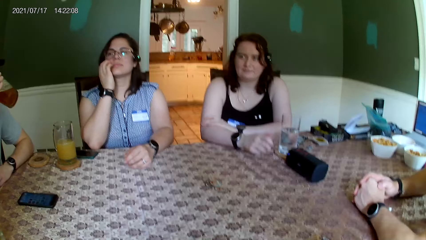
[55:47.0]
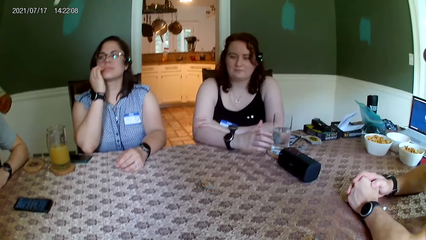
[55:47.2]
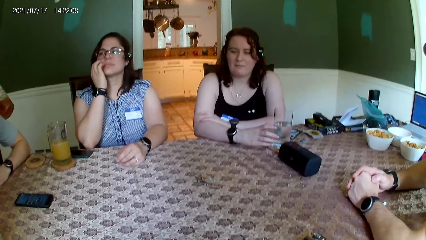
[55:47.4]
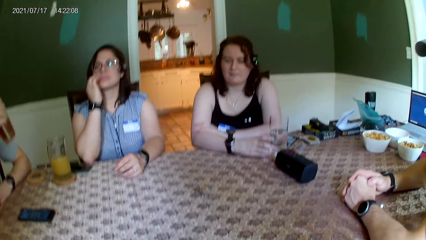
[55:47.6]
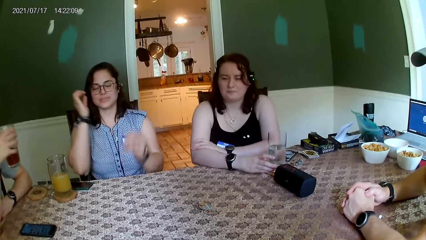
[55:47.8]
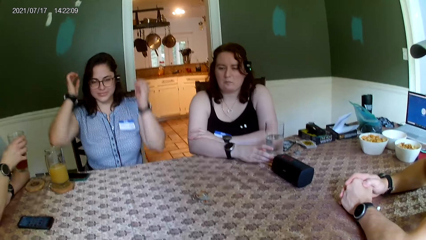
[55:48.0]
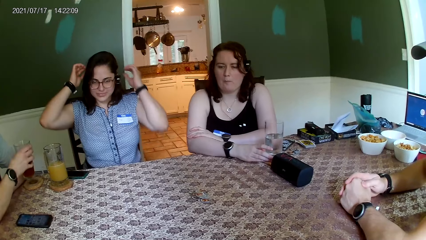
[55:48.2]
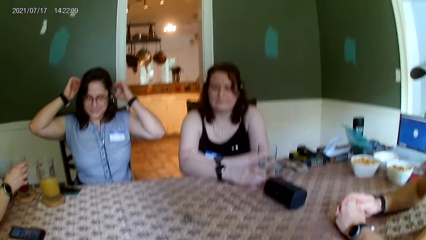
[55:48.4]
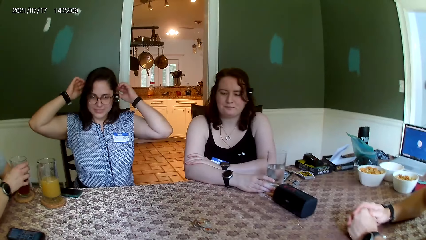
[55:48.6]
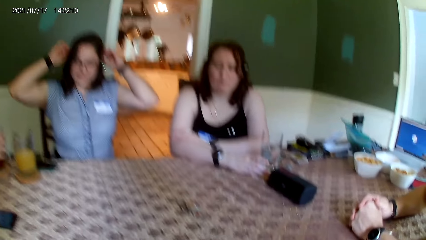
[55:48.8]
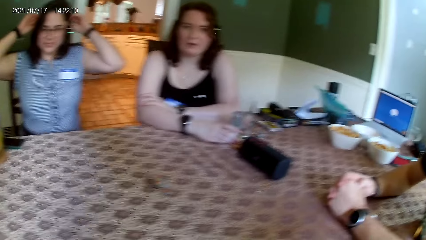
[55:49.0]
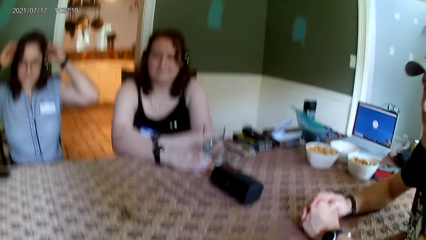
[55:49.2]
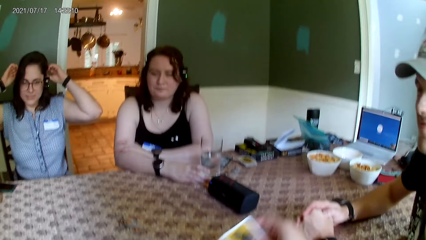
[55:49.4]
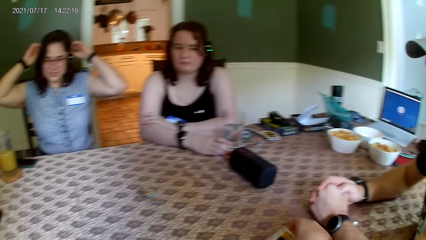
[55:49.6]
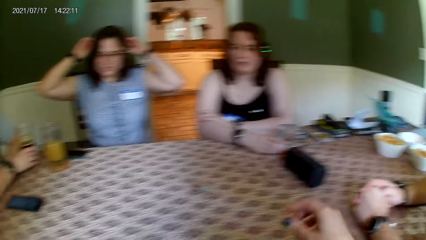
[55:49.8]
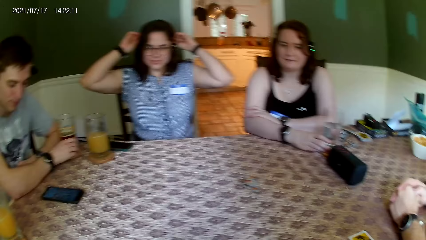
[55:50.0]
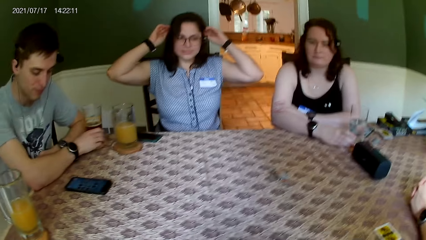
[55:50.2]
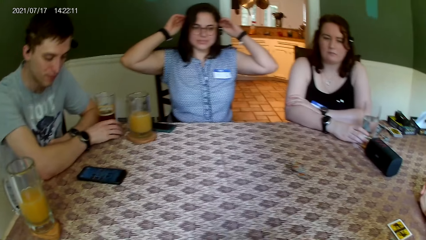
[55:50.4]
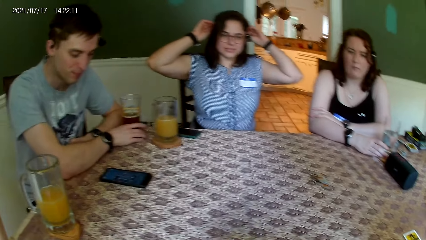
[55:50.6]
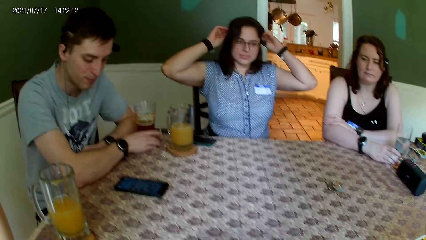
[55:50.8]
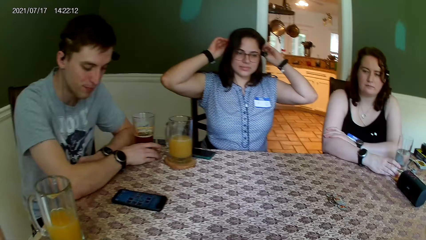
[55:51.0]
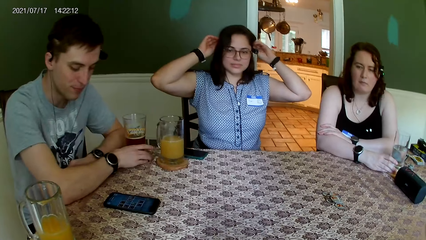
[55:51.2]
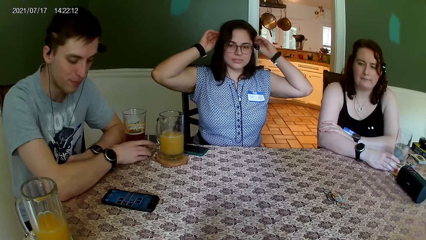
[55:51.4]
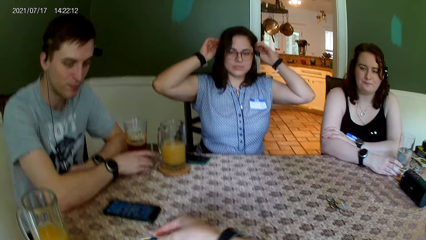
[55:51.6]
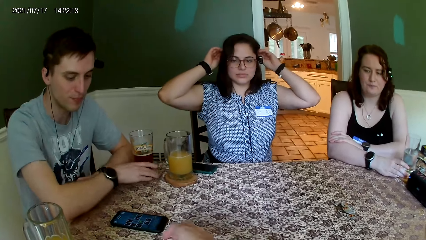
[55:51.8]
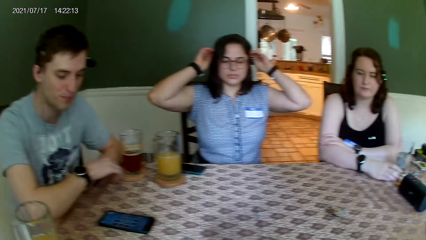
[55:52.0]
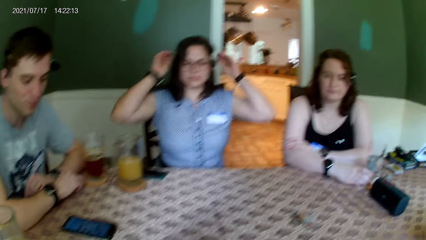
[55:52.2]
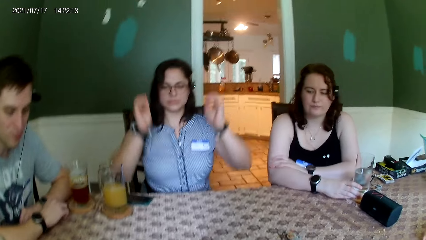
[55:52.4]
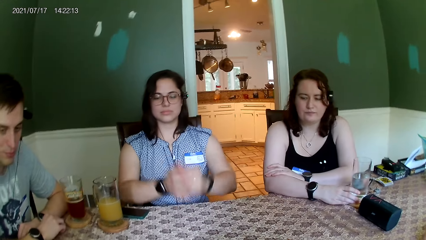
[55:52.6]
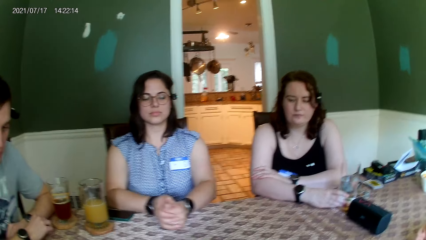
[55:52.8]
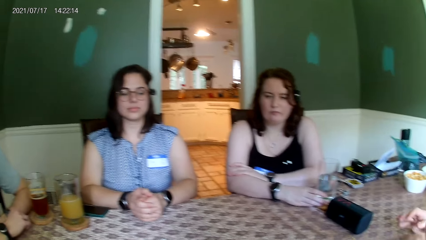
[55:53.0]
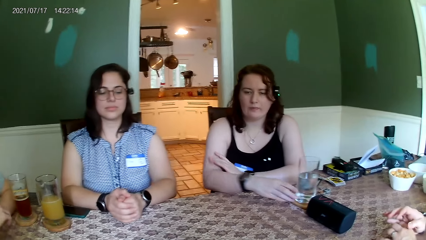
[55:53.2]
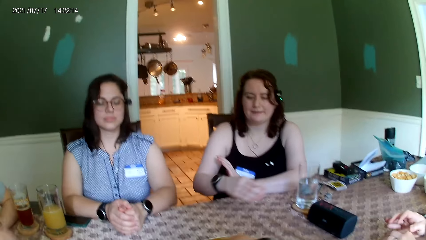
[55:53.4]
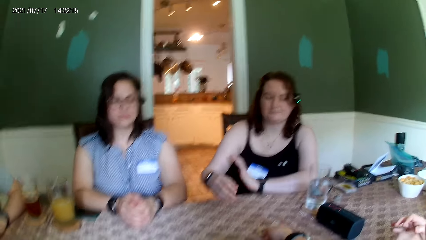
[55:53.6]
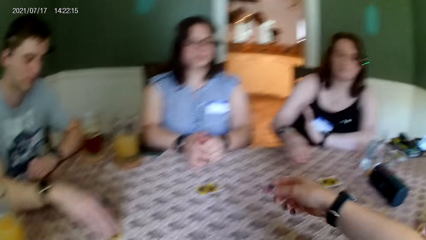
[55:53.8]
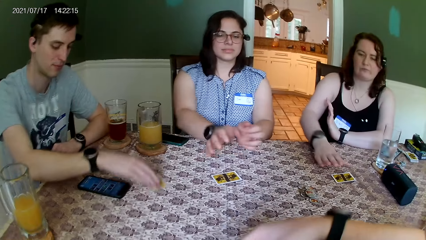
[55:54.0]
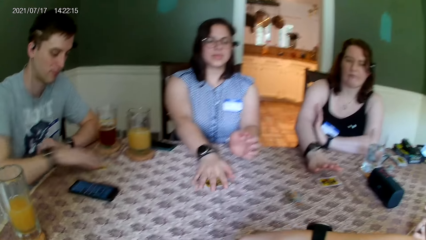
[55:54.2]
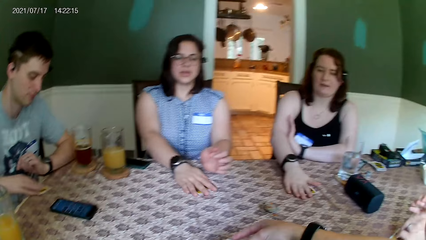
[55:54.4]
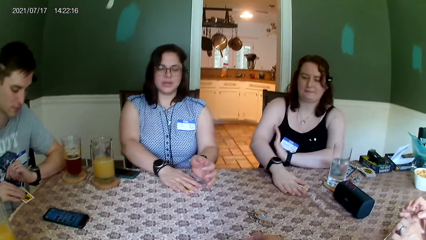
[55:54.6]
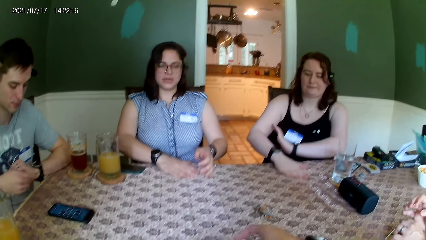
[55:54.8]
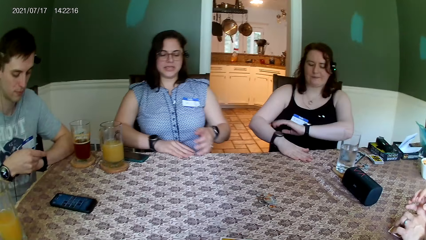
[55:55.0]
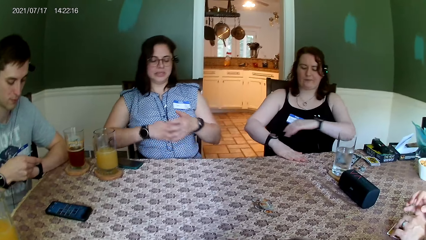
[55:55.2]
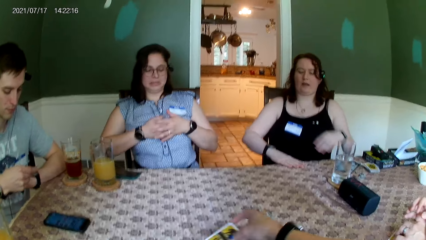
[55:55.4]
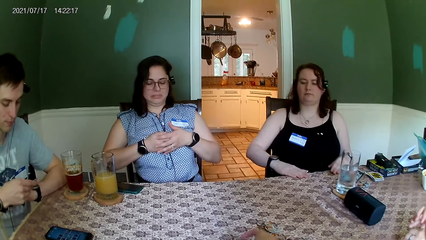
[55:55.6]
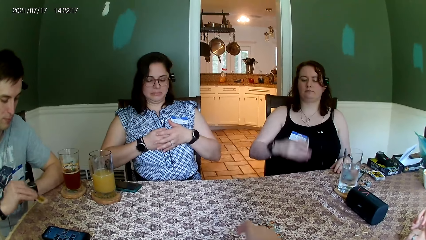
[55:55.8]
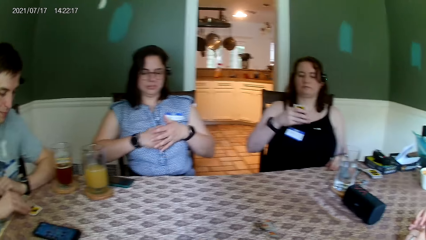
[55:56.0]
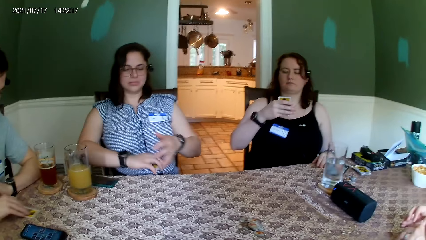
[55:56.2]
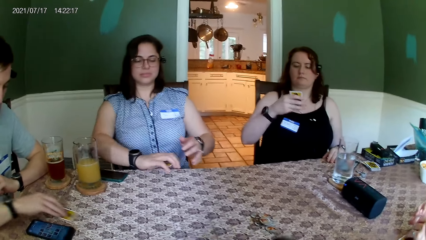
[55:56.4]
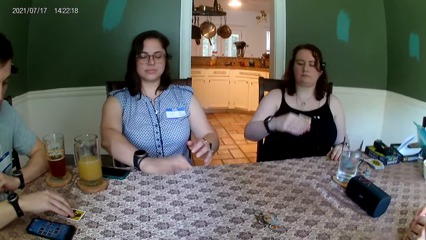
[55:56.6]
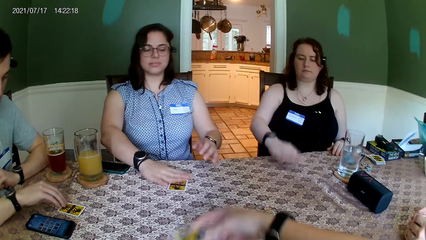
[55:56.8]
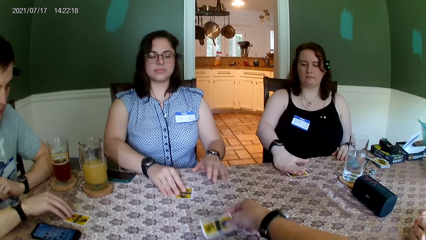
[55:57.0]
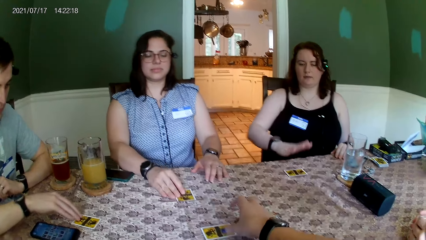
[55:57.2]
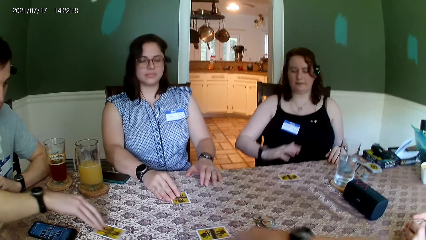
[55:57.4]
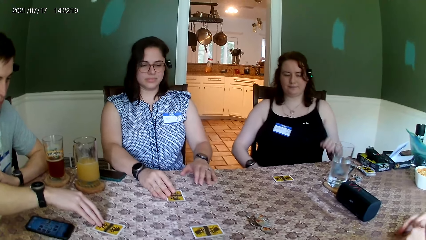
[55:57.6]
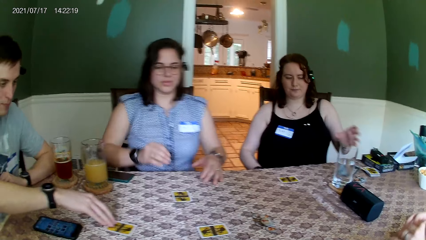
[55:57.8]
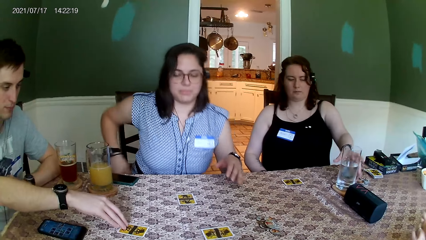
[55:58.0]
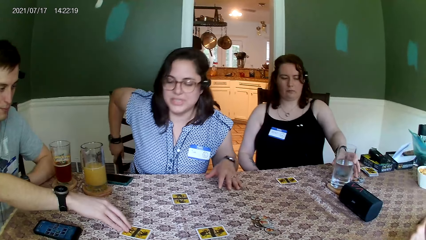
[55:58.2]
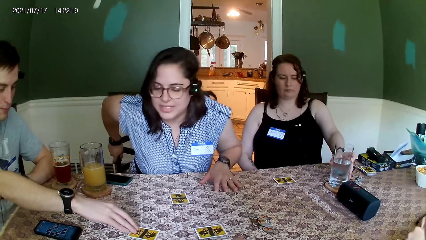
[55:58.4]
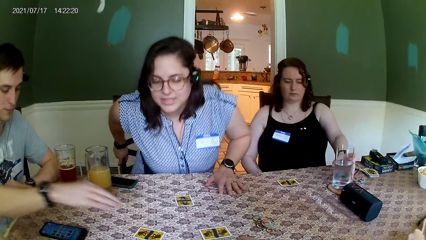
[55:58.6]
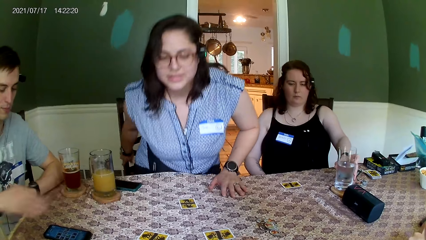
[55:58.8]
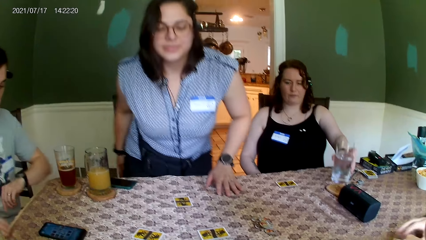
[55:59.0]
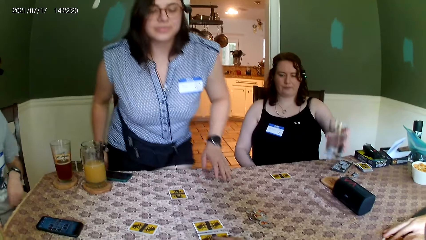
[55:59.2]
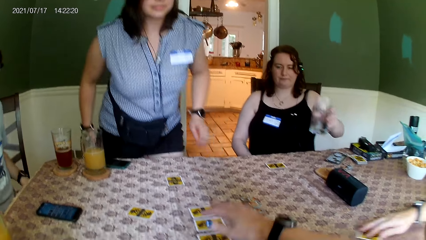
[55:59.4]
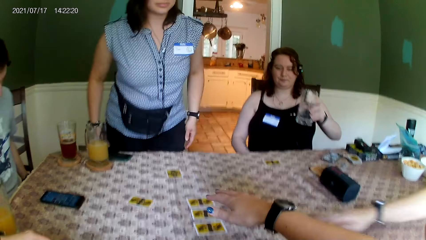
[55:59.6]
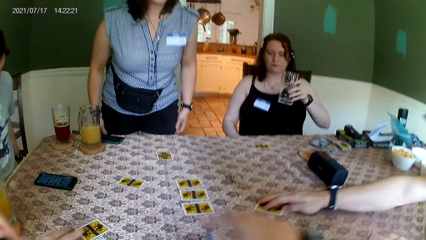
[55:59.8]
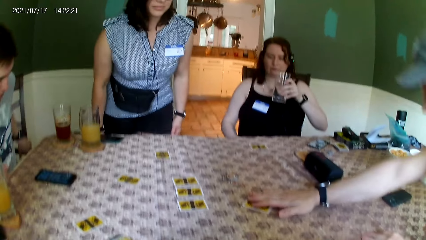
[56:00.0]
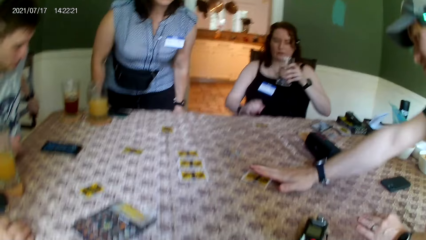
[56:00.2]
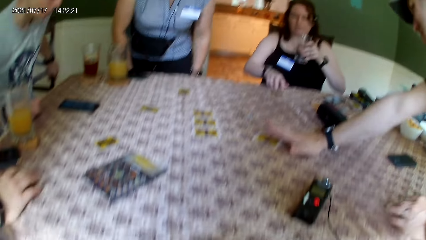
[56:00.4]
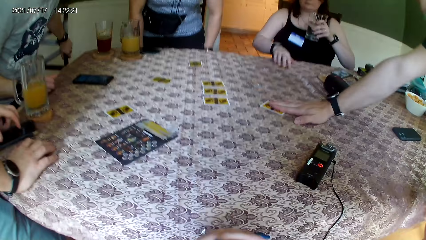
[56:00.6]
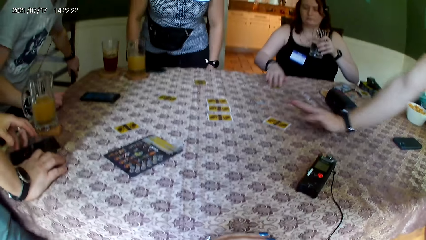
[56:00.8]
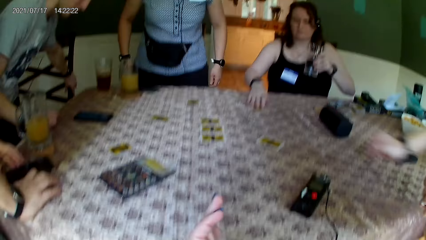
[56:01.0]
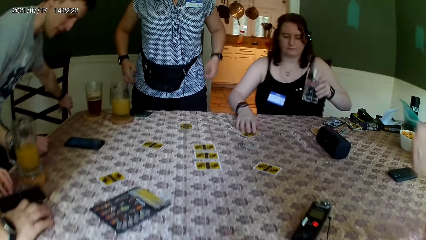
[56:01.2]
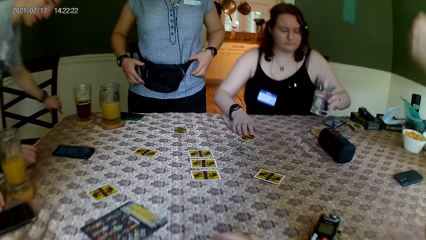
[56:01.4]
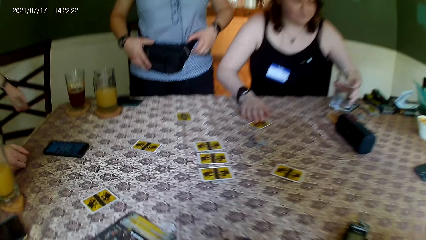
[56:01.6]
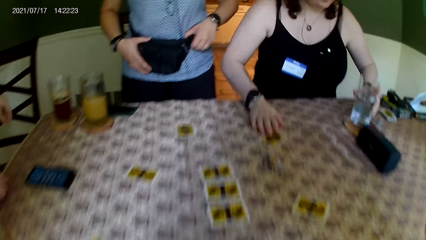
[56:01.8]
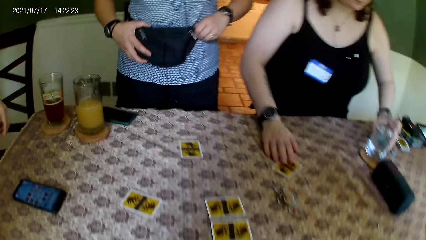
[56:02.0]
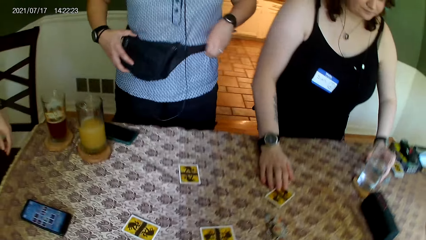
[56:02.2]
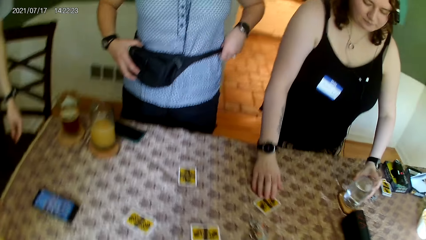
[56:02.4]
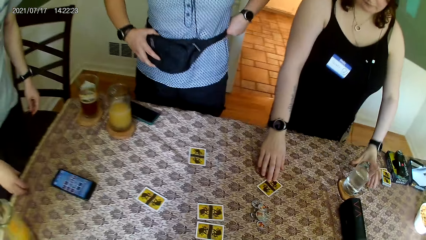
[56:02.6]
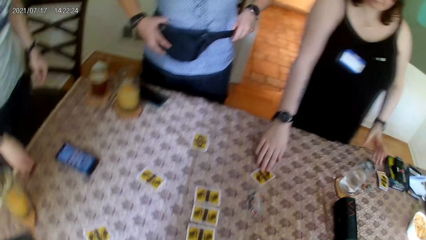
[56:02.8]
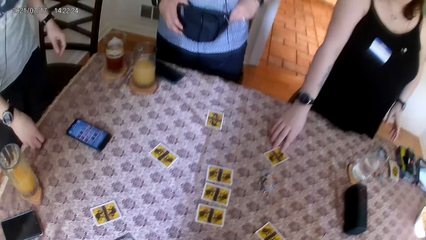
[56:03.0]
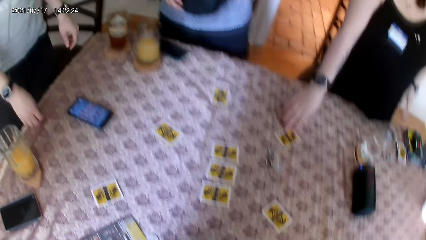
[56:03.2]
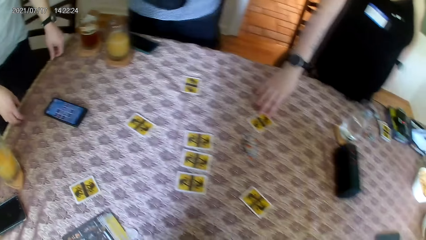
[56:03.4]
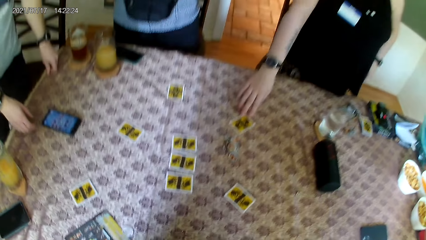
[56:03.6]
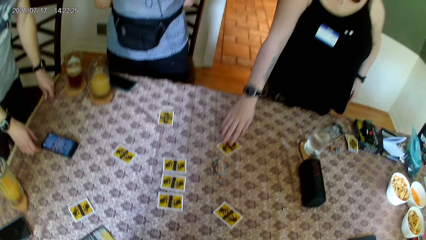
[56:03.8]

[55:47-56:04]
The camera wearer distributes cards to the group of people at the table with her right hand. She arises from the chair.
